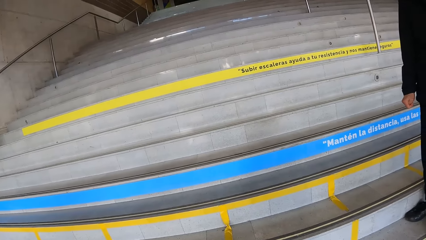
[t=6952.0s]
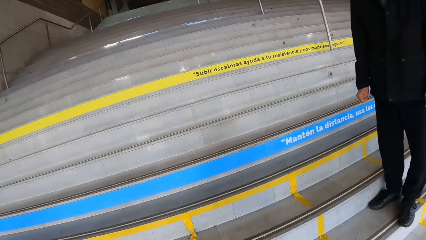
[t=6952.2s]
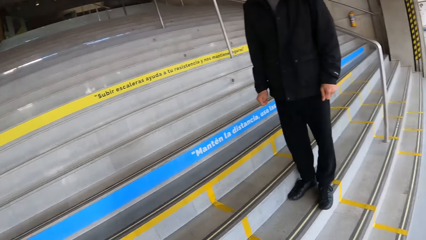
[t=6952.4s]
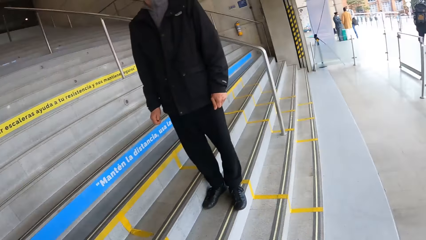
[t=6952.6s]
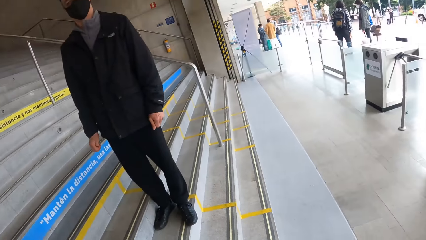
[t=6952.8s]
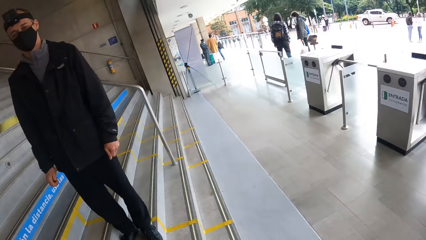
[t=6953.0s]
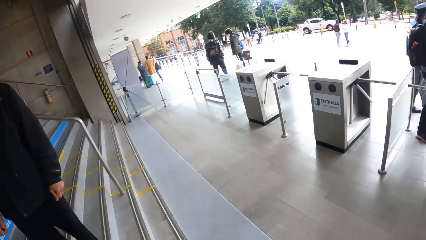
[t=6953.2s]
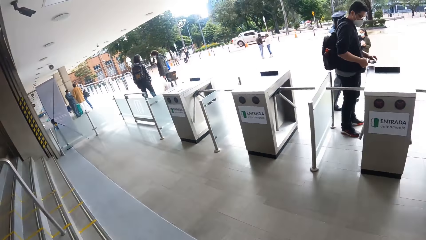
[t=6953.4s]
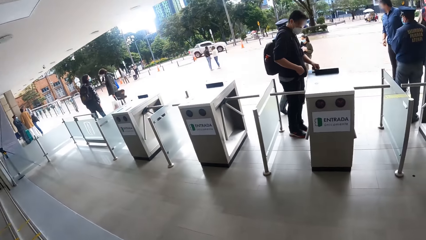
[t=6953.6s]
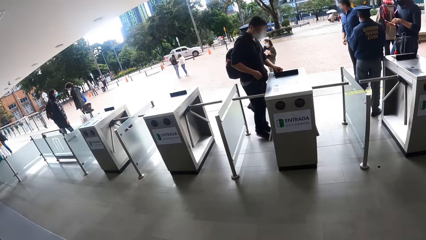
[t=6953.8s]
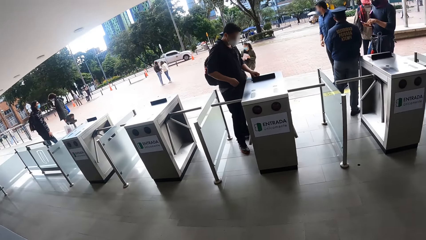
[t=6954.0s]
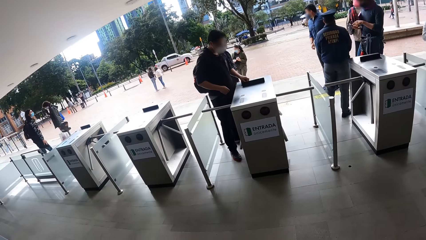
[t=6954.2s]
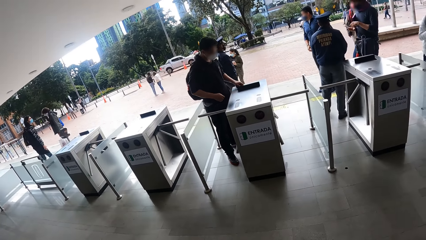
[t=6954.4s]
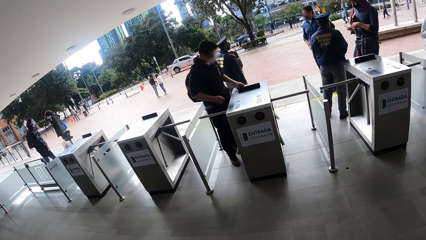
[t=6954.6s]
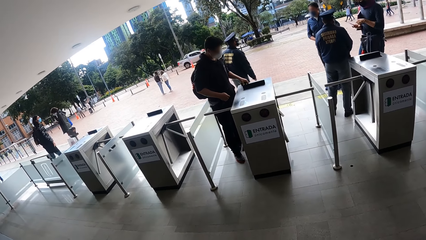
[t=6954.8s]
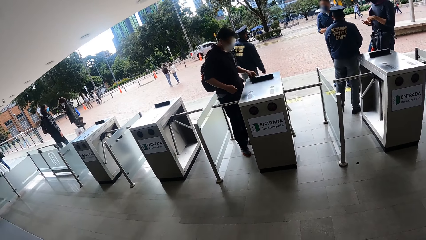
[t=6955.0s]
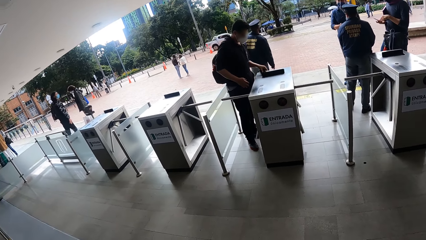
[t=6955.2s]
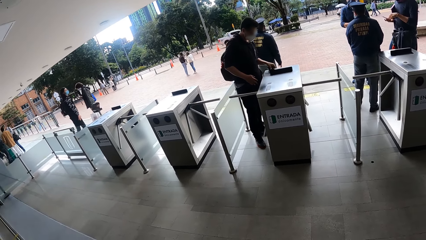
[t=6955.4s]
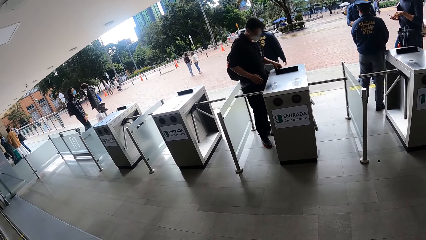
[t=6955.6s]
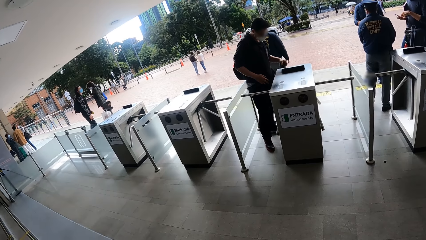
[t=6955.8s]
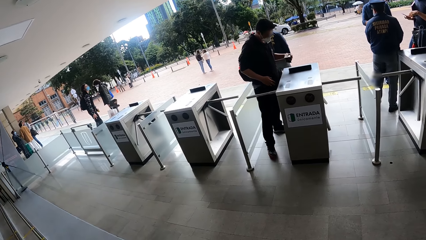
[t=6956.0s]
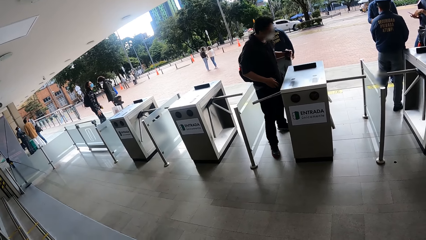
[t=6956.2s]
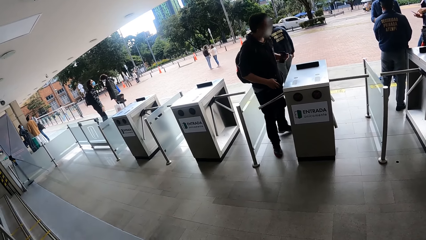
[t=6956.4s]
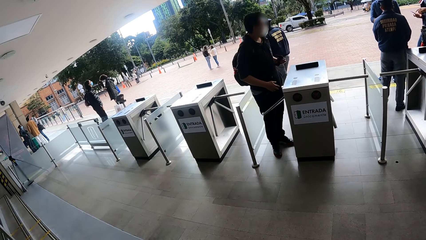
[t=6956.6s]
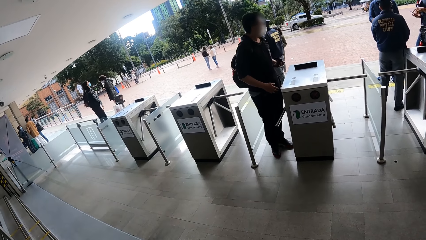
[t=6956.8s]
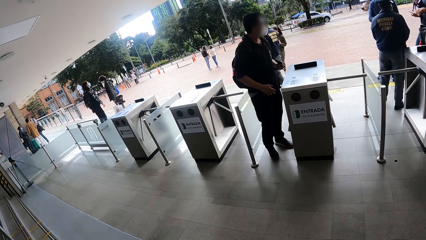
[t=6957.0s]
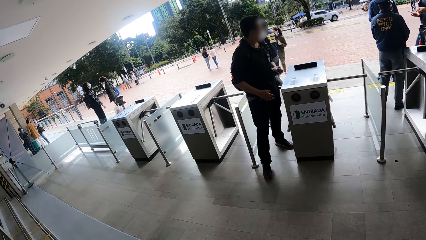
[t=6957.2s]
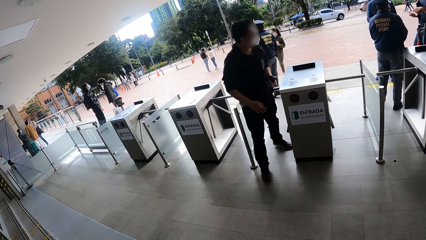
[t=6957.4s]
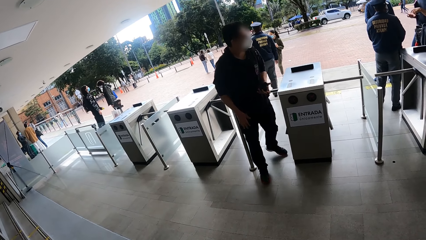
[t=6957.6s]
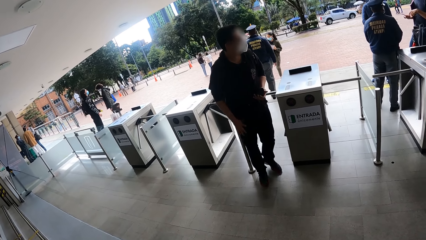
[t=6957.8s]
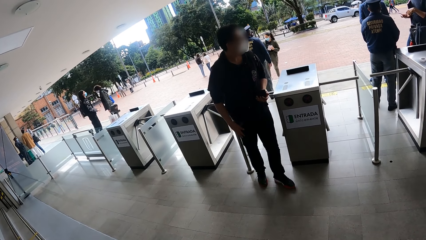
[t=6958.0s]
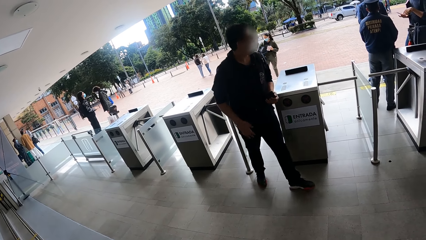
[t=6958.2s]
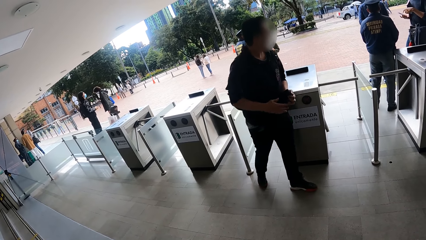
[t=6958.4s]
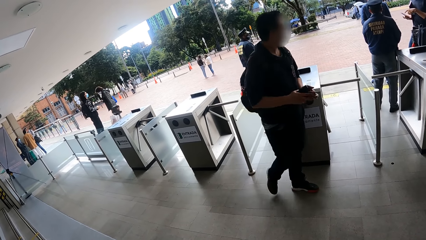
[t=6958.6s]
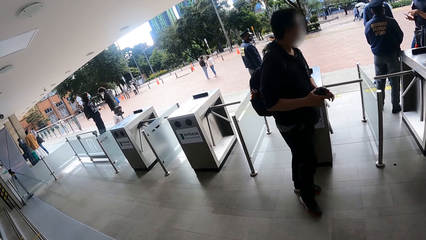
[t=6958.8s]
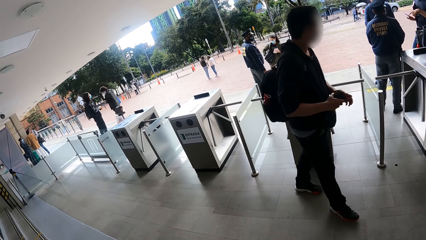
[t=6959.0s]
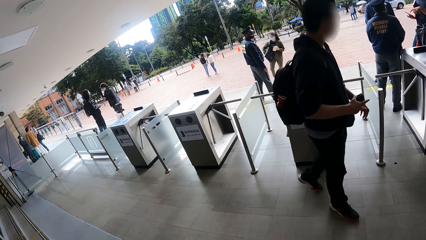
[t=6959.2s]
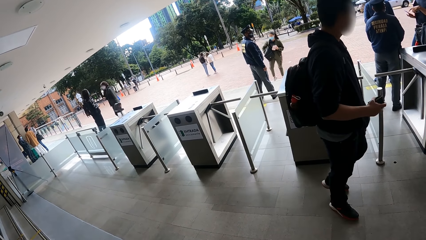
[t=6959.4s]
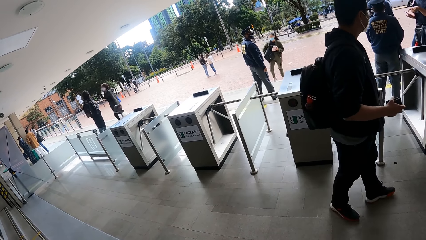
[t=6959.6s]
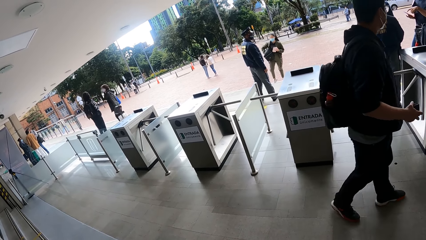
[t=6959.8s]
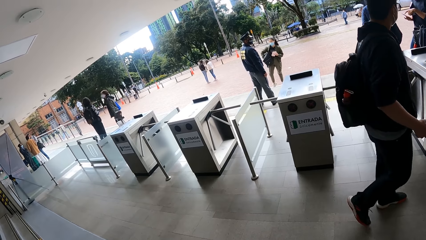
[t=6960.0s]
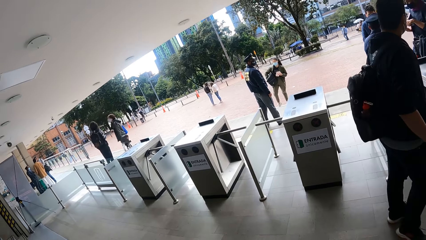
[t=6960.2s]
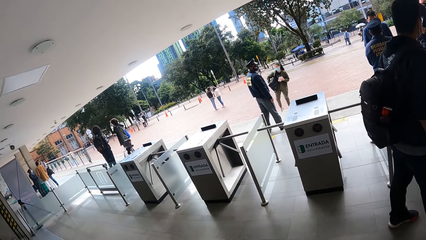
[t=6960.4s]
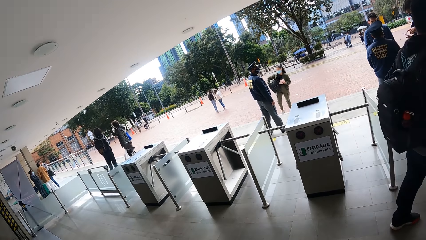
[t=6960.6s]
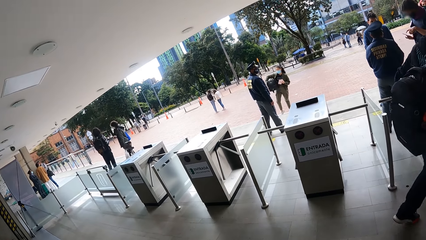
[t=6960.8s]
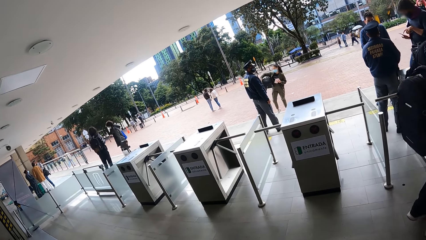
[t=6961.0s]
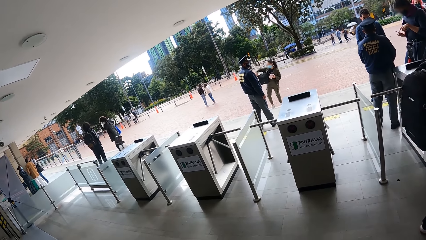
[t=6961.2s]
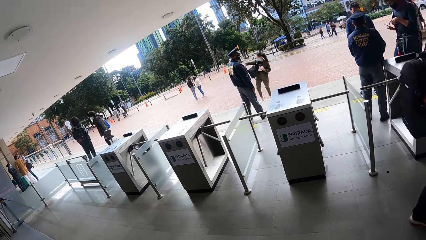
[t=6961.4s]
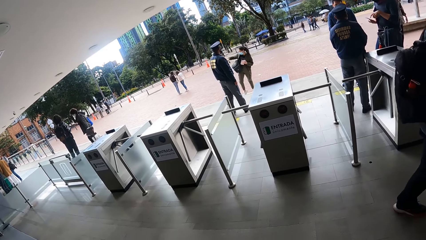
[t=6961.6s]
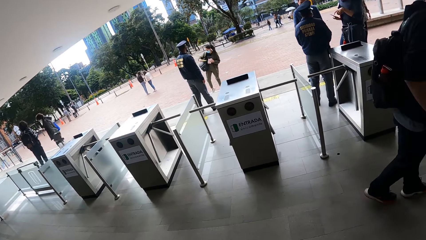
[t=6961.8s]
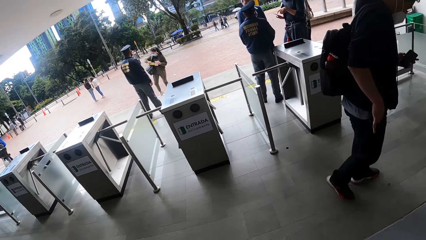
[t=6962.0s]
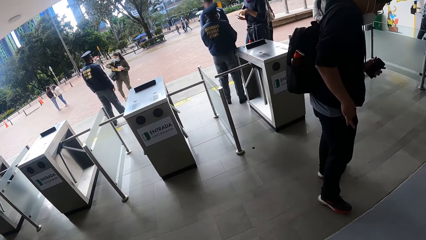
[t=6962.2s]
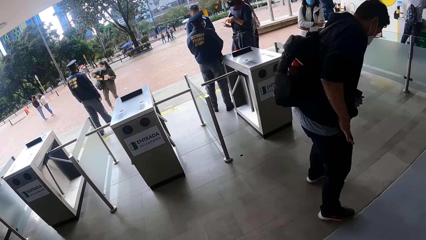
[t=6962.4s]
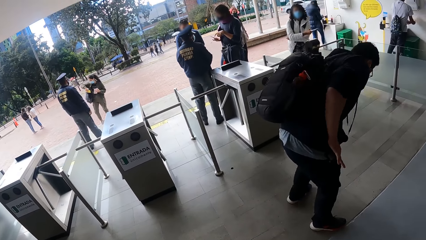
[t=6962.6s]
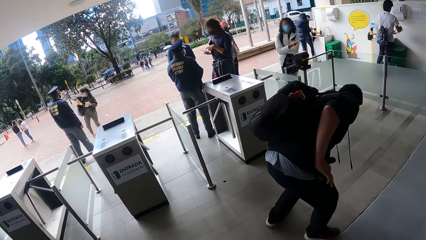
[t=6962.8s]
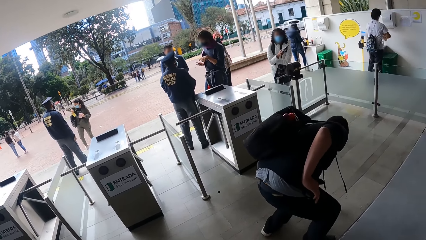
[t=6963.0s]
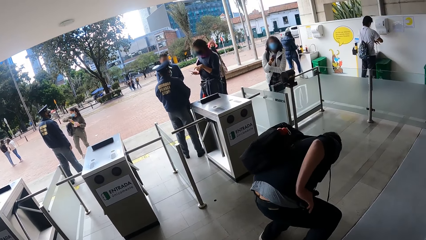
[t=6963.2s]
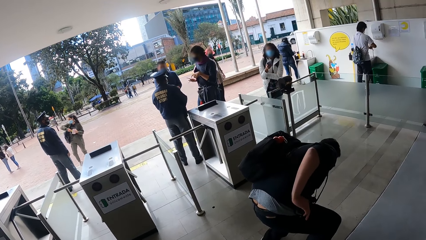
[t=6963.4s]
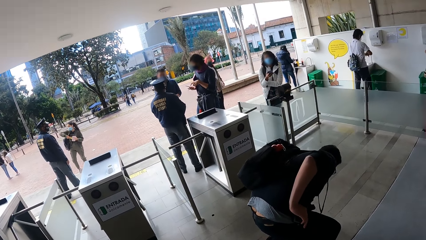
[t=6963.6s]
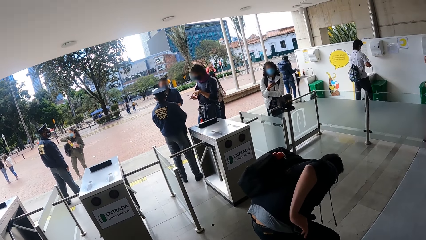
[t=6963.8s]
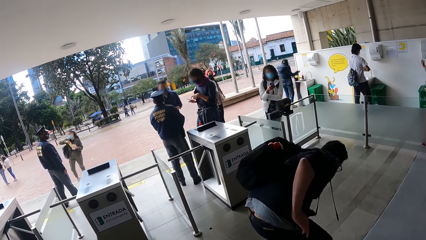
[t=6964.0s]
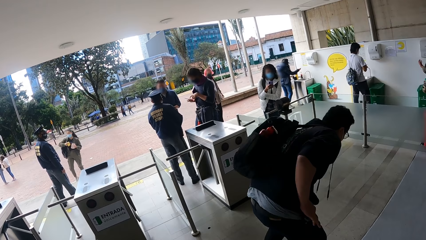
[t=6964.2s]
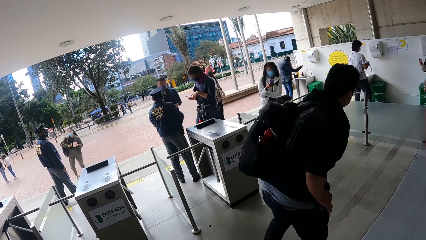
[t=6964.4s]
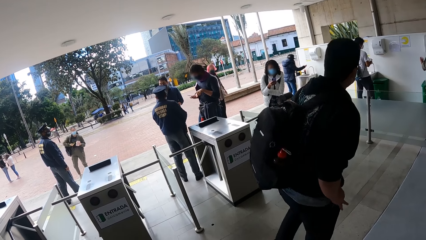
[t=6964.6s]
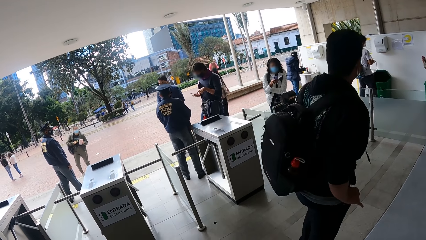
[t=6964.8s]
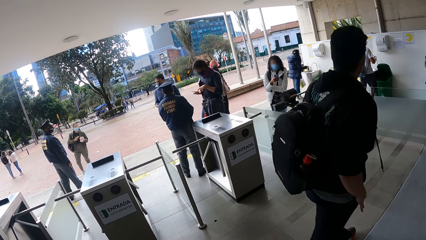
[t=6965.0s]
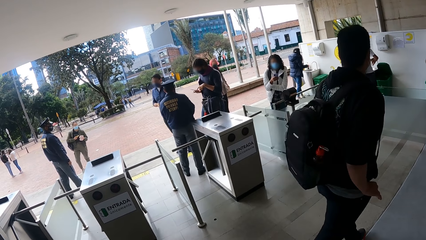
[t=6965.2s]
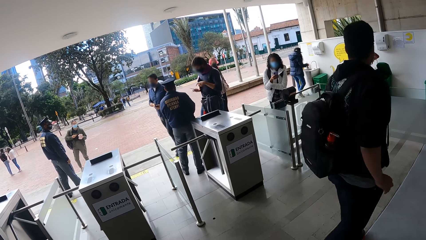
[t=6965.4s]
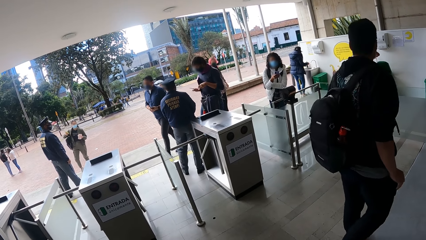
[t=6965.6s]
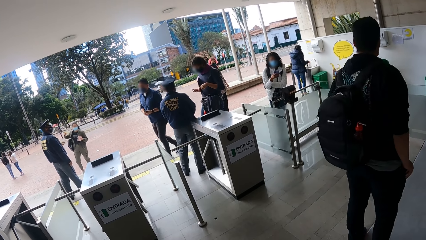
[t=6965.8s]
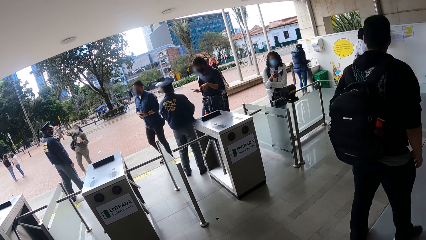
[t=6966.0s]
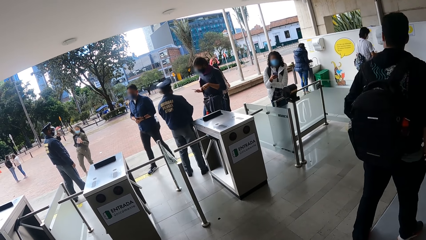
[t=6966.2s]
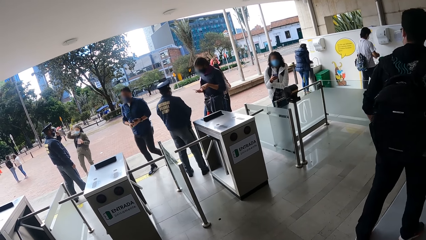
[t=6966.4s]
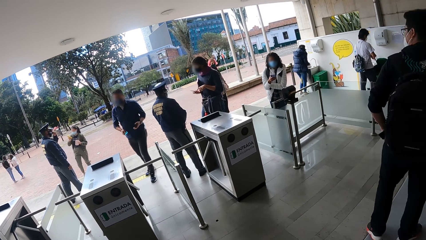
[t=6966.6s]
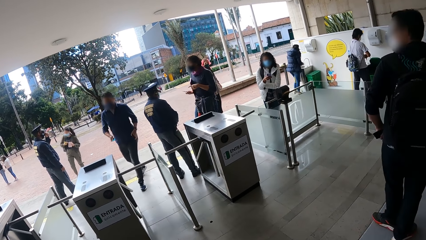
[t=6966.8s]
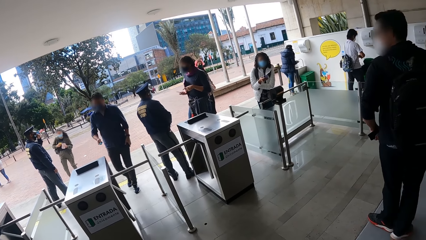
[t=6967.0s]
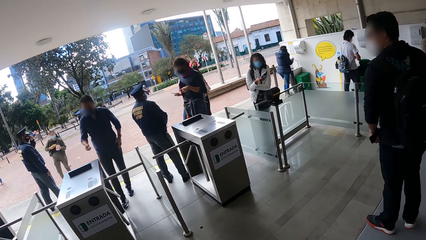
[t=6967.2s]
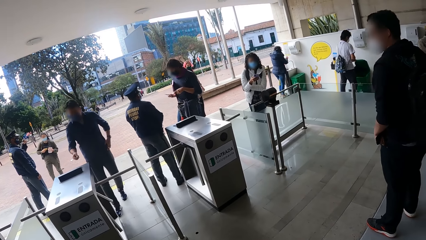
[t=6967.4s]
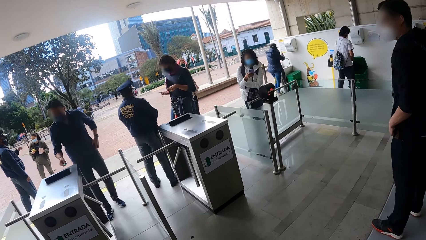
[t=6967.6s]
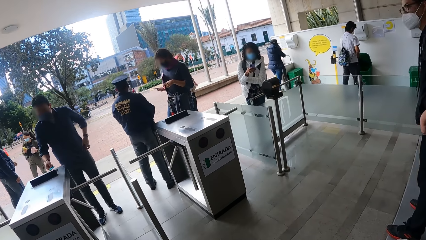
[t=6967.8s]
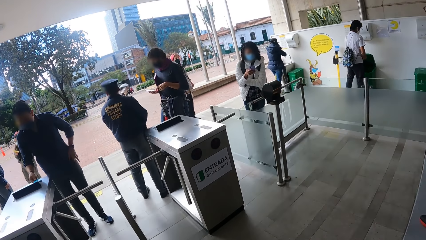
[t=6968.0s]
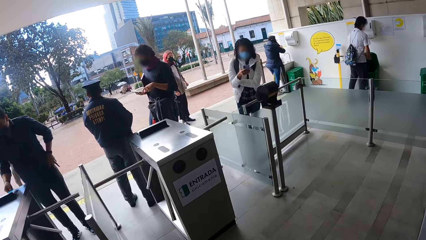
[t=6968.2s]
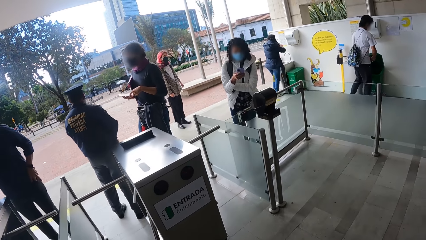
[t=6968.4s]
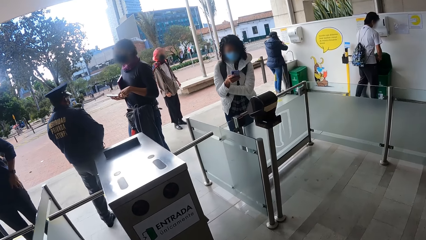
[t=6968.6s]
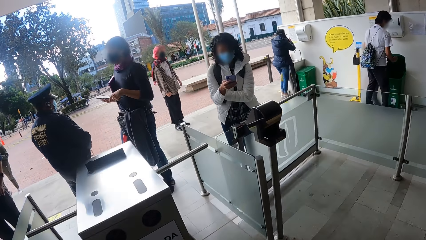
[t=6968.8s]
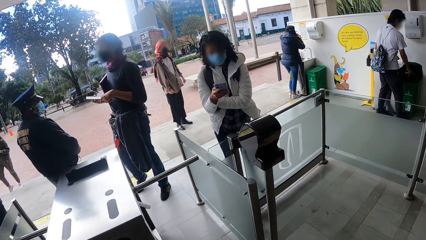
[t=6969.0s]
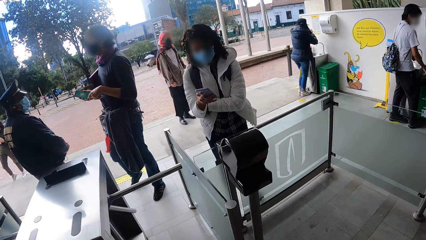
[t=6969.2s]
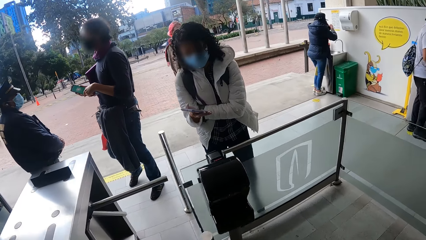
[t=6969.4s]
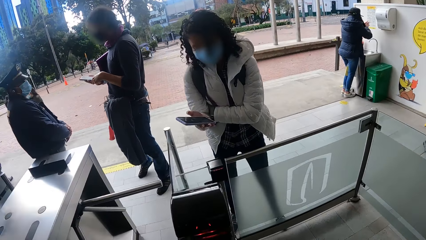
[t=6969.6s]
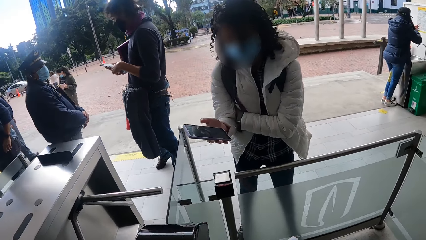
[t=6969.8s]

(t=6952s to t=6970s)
The camera wearer looks around. They walk towards the woman.
